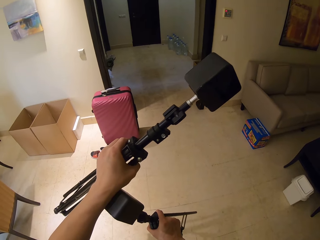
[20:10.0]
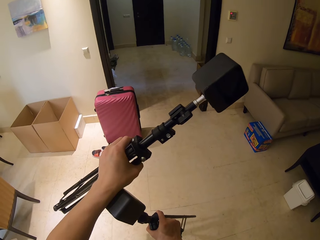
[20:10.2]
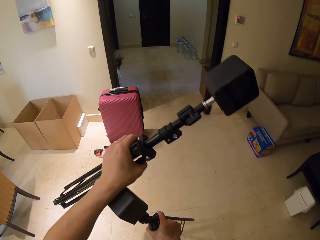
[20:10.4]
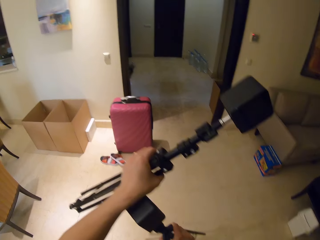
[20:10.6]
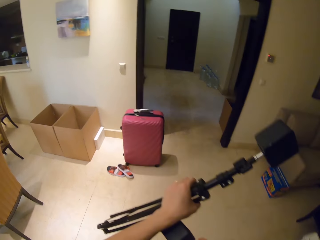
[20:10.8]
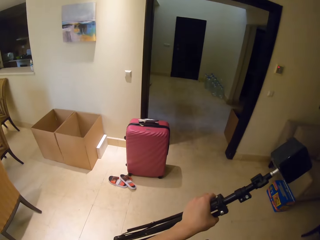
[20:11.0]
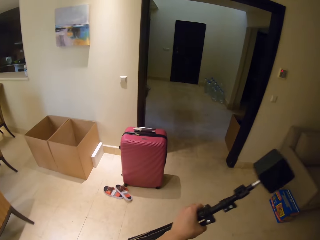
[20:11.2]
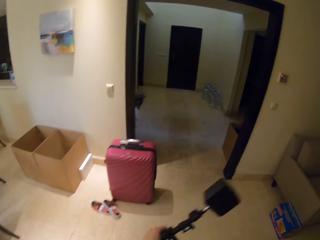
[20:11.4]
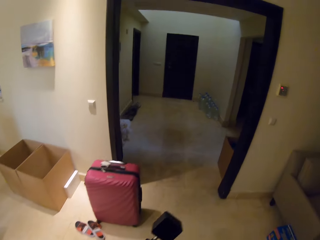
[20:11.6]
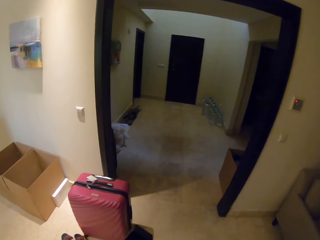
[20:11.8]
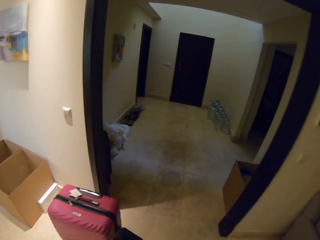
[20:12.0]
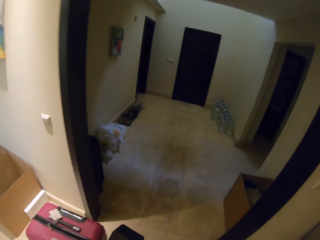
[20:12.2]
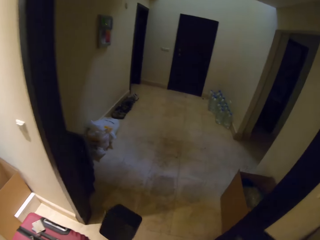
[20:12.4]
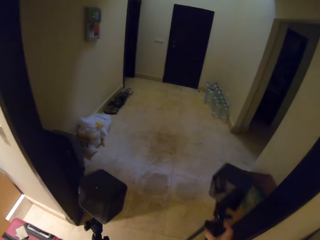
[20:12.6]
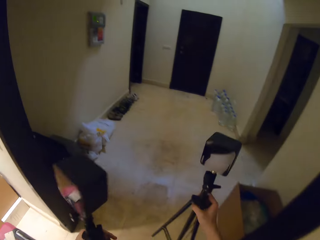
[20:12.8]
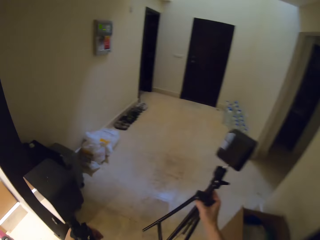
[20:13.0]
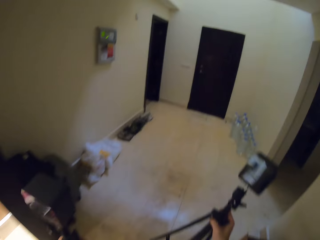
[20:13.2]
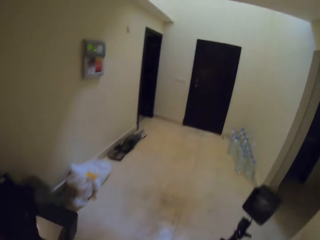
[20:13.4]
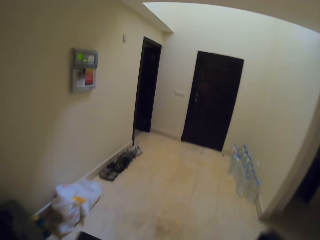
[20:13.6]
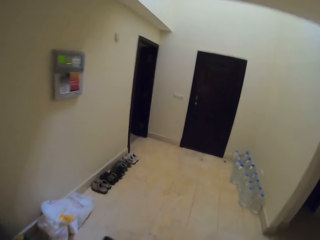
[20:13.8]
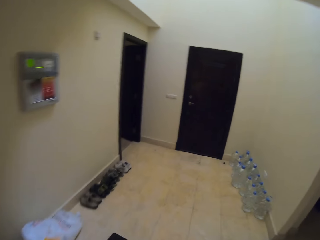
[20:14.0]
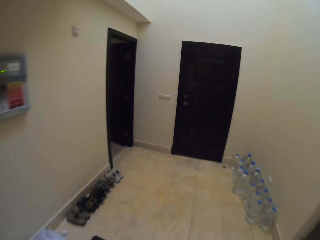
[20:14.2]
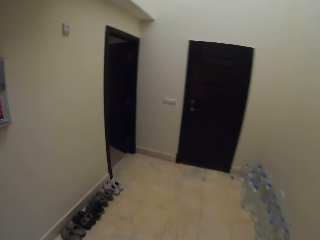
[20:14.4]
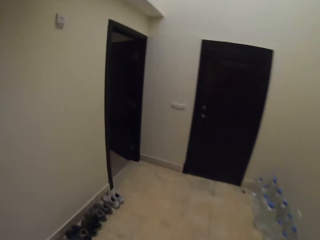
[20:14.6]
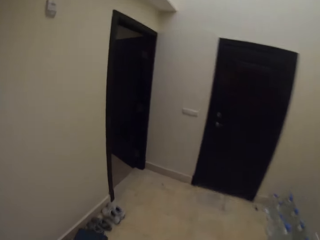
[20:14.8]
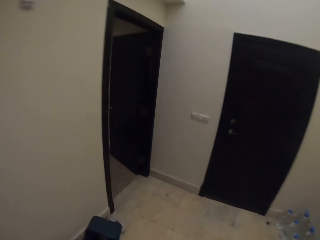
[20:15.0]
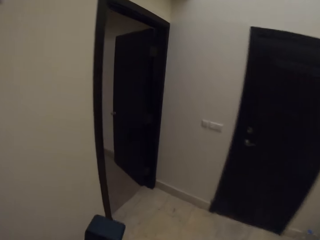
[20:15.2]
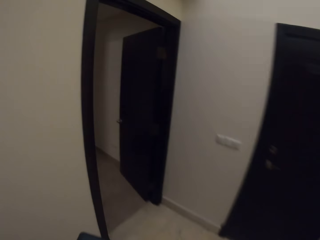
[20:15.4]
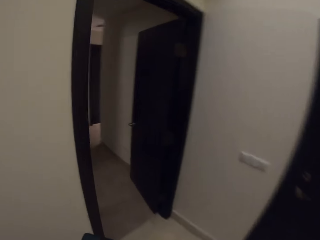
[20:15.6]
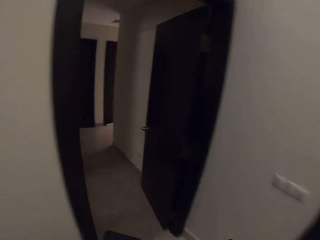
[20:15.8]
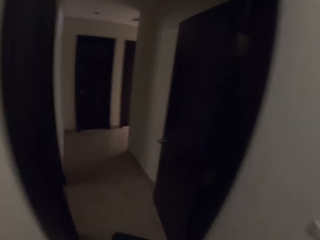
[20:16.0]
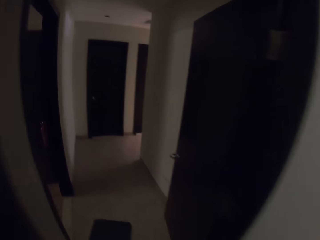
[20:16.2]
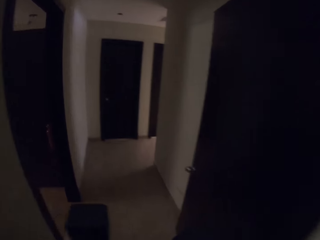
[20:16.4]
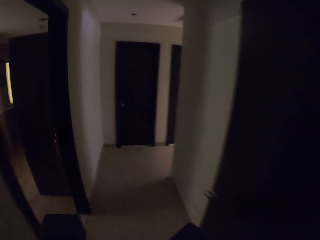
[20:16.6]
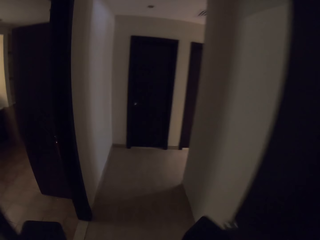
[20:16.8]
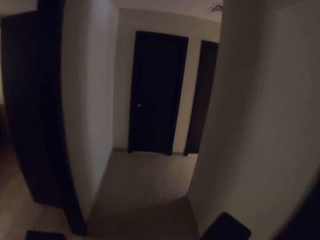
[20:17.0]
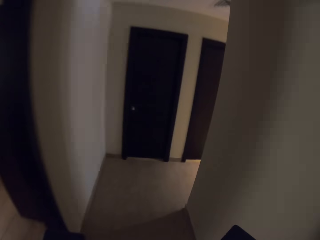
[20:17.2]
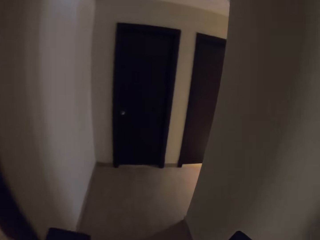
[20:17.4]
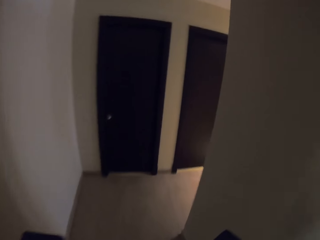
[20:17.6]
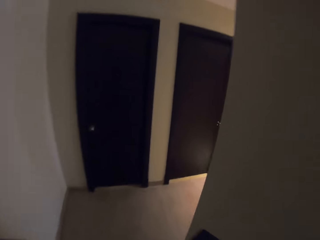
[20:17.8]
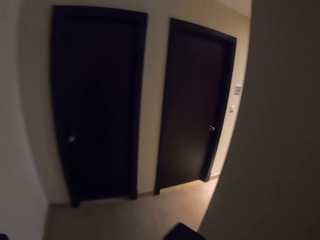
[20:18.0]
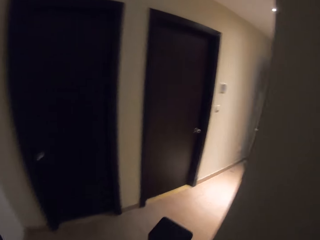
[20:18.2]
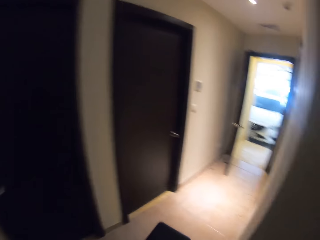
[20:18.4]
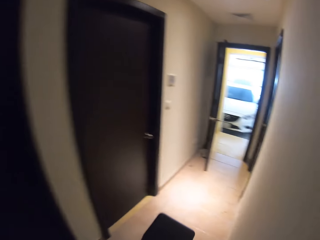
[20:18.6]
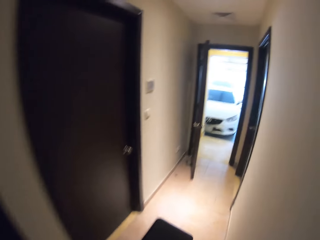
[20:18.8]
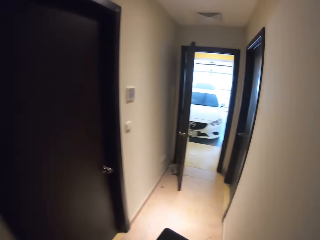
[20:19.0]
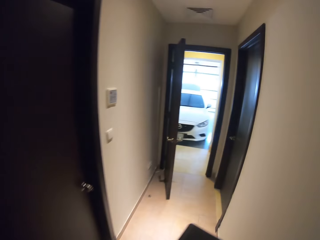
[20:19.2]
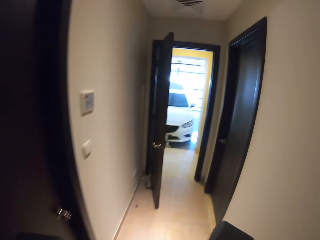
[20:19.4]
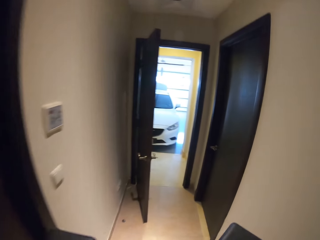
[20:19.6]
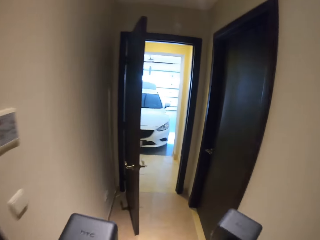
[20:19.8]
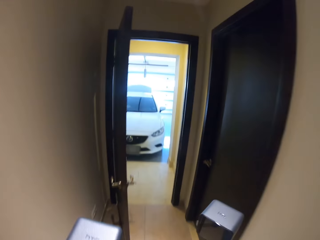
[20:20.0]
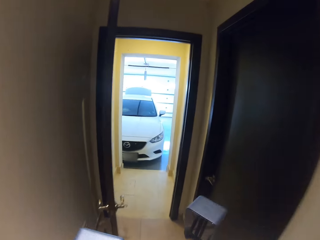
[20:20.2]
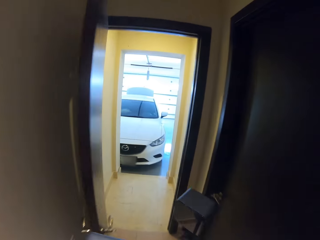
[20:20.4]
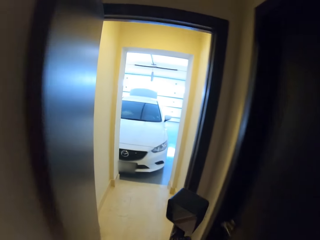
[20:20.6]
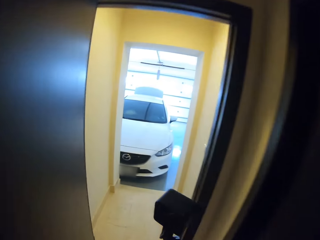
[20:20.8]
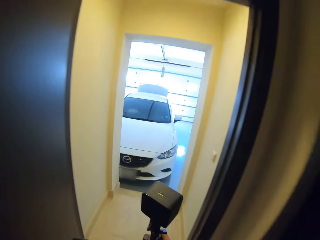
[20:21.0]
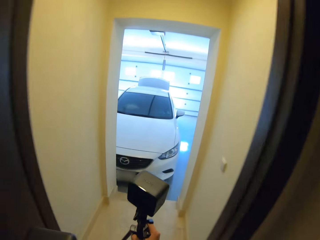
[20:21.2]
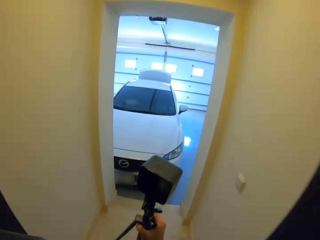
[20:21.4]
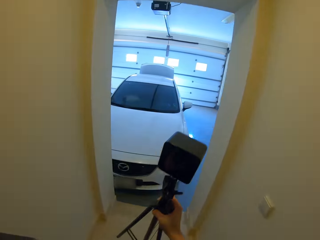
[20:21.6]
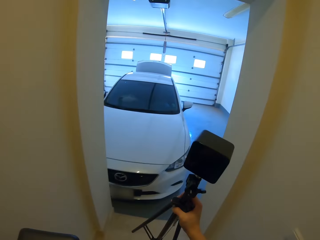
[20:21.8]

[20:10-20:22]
The camera wearer walks around the room. They walk to the car.

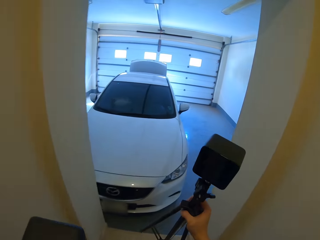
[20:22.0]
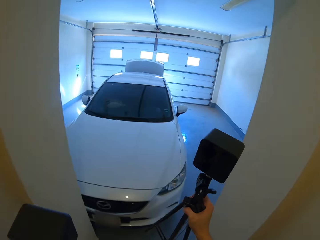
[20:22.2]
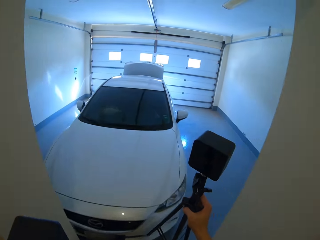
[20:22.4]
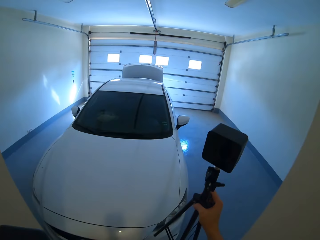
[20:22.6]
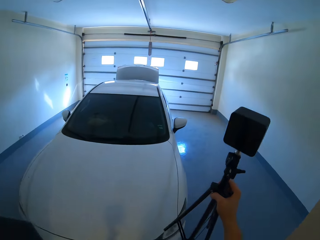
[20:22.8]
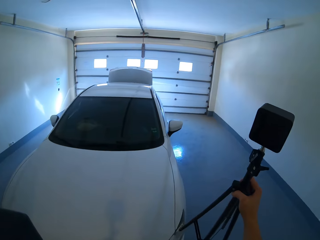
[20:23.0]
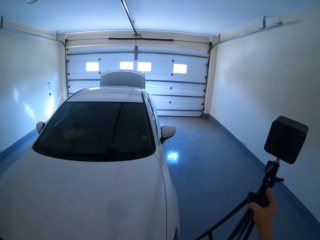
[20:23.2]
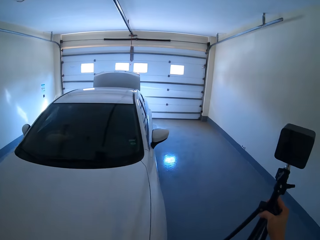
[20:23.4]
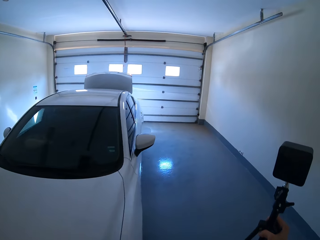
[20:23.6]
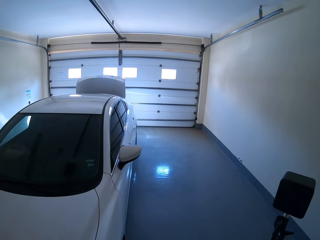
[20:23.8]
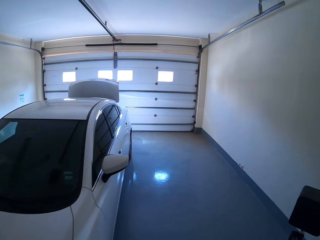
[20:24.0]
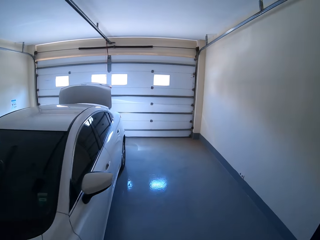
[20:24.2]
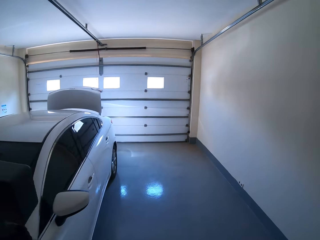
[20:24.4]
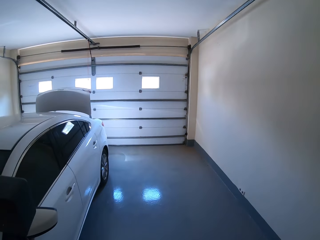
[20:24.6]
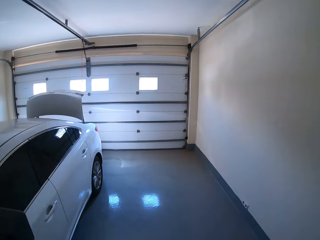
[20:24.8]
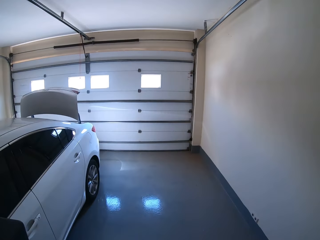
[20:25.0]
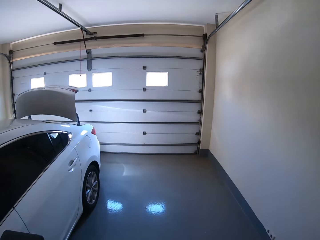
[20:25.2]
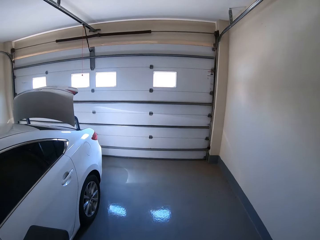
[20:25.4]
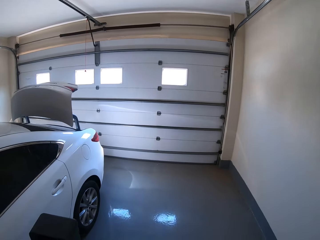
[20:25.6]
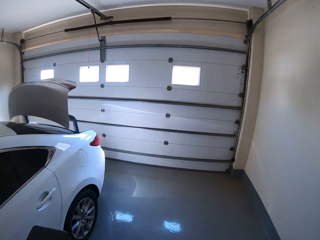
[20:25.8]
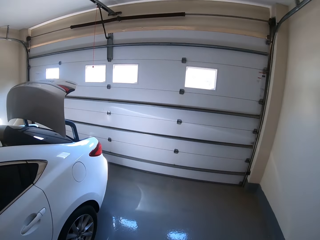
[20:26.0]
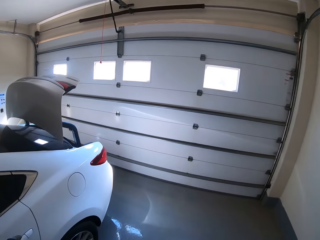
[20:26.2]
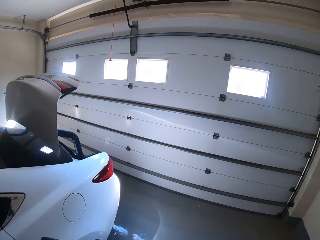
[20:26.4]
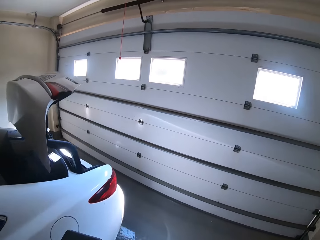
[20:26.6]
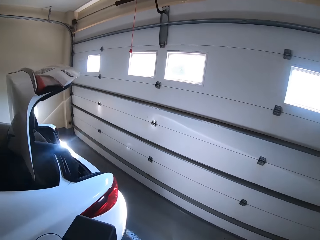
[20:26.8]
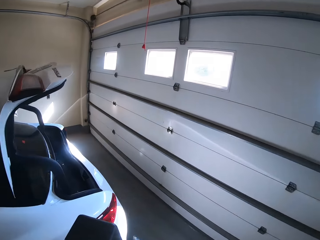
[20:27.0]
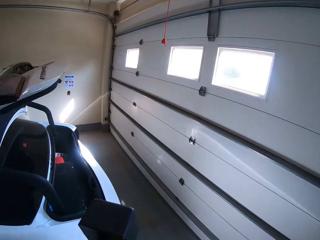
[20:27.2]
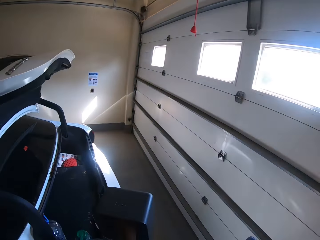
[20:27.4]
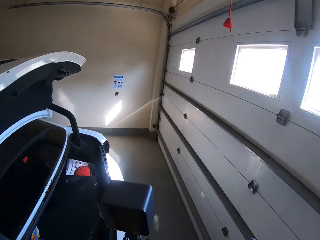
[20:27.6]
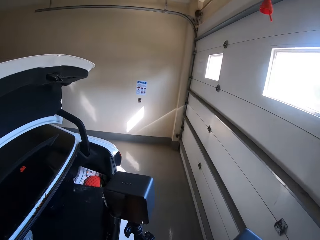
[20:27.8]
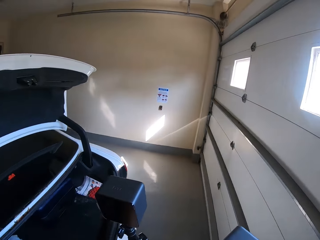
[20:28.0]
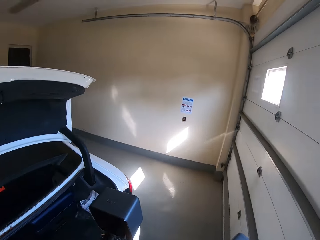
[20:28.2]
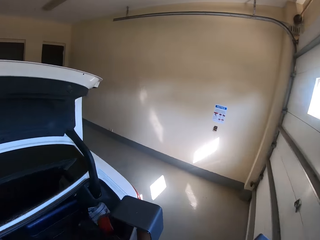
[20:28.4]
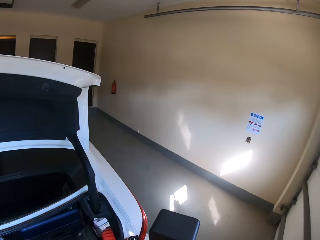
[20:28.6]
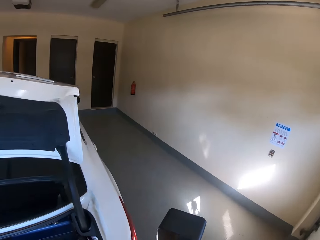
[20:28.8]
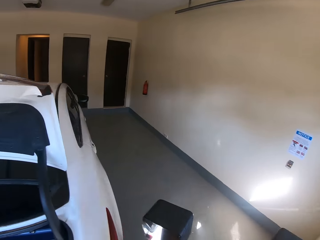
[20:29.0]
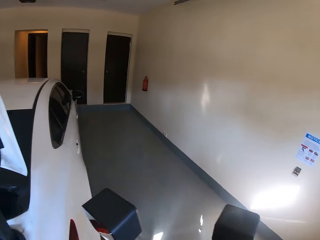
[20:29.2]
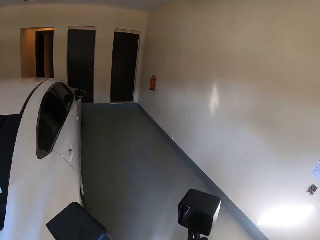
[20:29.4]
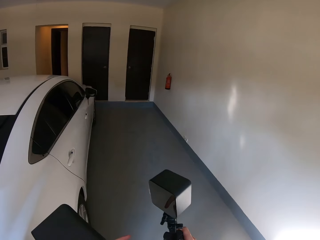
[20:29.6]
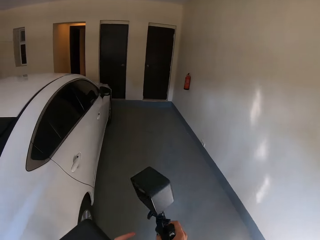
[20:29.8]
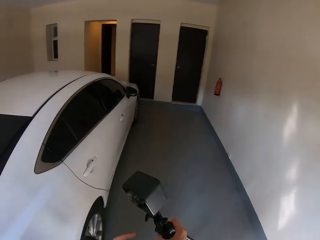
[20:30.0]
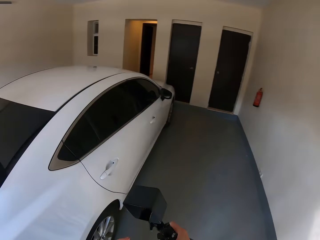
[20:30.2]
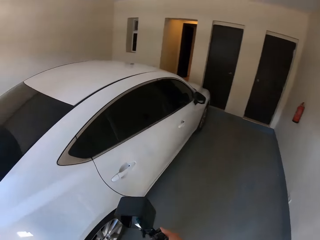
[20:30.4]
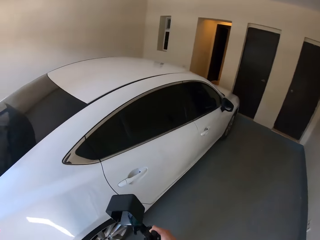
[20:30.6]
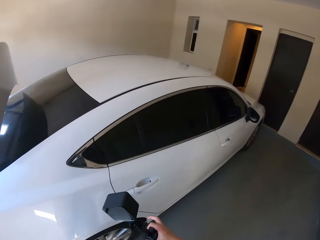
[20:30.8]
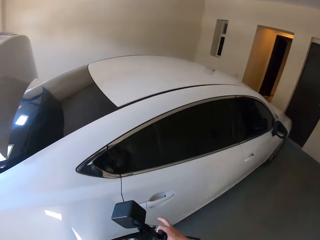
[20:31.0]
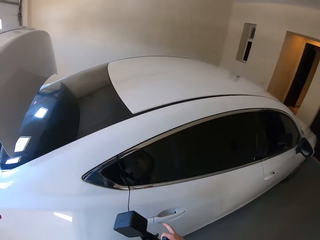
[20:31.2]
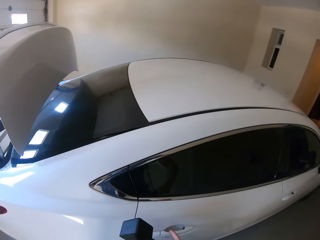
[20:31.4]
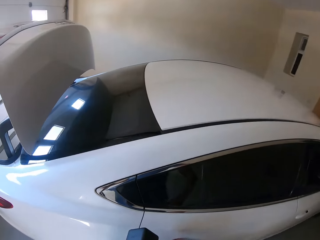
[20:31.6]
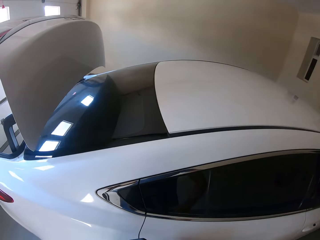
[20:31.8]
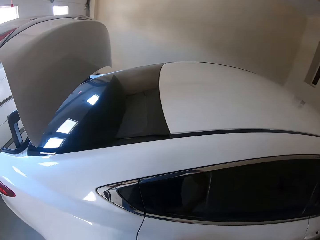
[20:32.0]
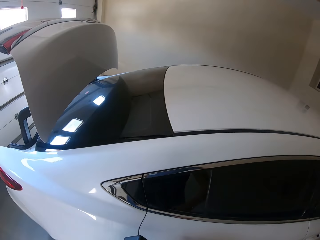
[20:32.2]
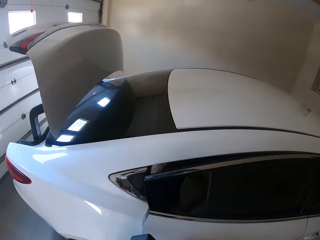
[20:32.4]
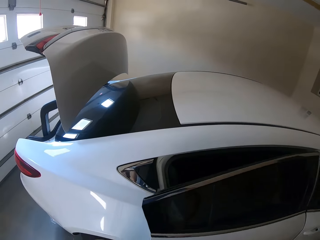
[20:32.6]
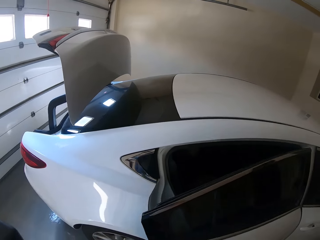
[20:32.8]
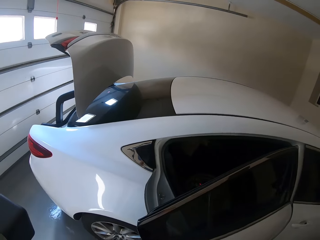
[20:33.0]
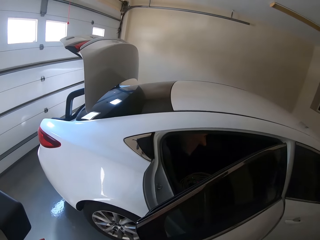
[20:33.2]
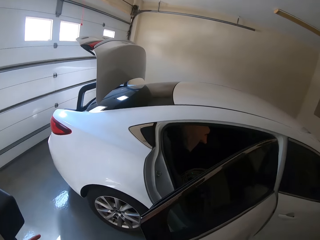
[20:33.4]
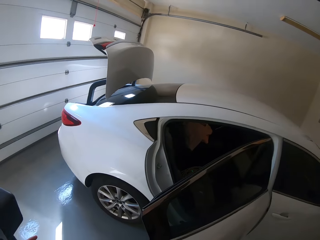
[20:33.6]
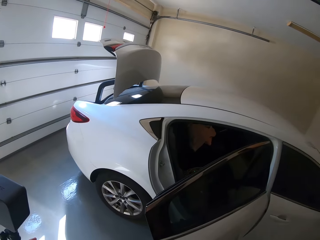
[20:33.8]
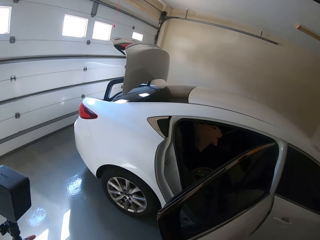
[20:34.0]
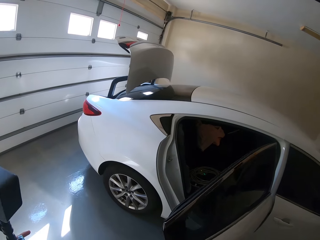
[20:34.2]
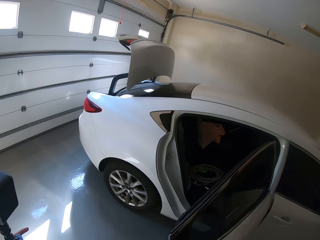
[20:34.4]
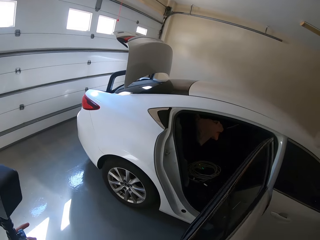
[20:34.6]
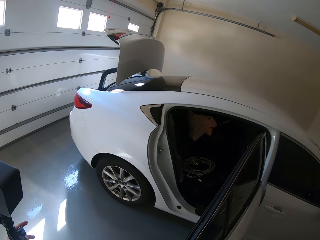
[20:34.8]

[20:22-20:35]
The camera wearer opens the car door.
